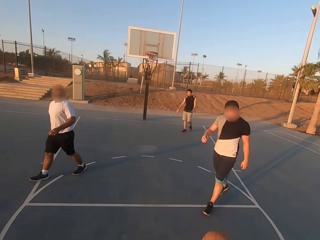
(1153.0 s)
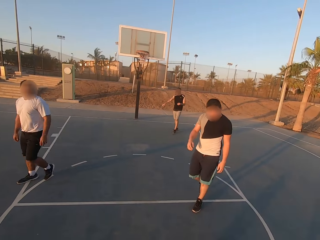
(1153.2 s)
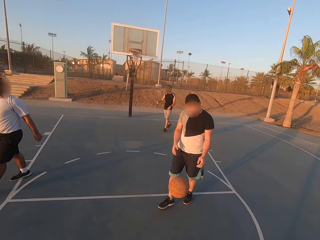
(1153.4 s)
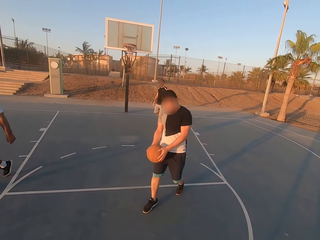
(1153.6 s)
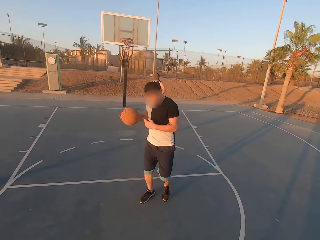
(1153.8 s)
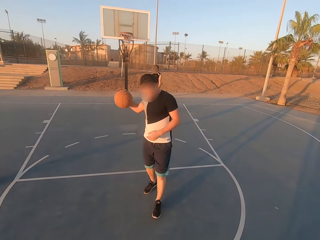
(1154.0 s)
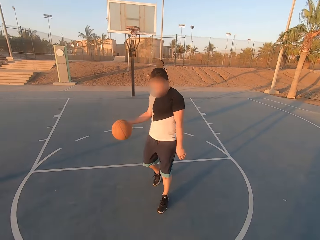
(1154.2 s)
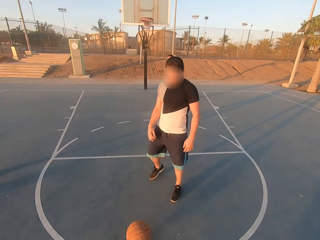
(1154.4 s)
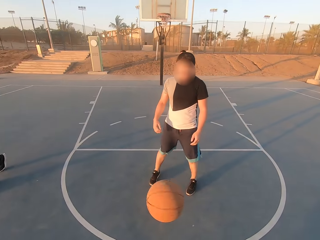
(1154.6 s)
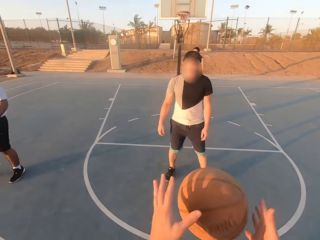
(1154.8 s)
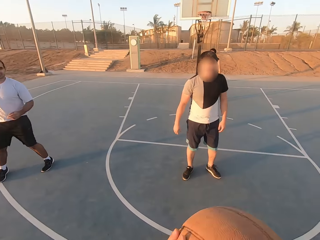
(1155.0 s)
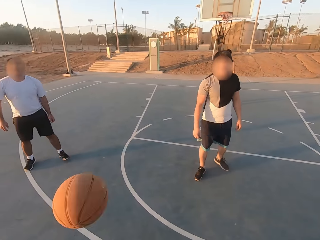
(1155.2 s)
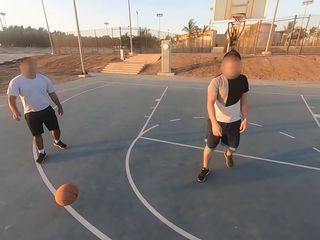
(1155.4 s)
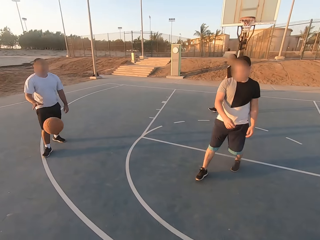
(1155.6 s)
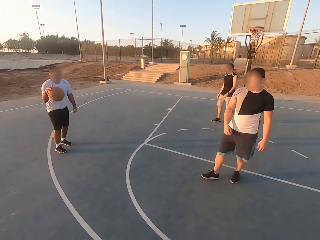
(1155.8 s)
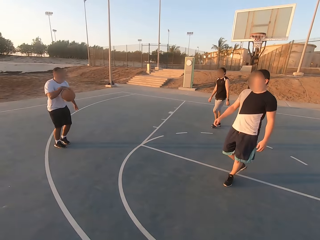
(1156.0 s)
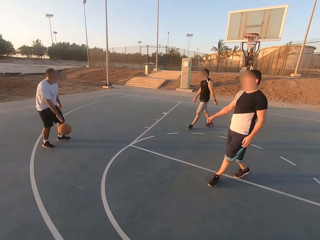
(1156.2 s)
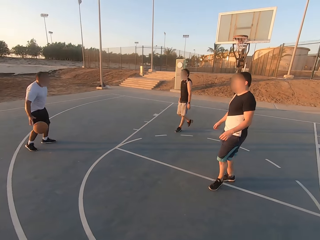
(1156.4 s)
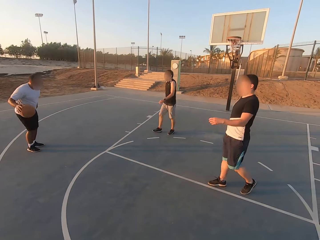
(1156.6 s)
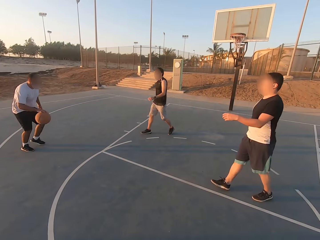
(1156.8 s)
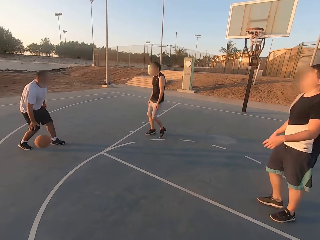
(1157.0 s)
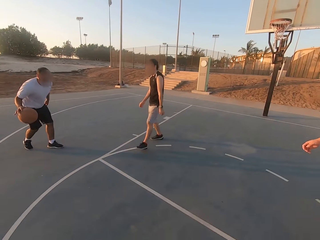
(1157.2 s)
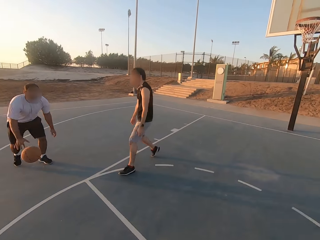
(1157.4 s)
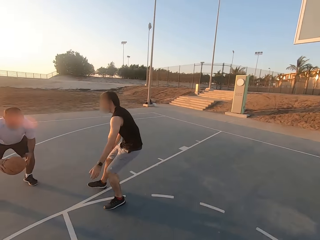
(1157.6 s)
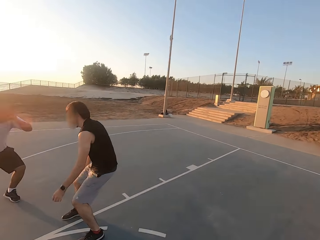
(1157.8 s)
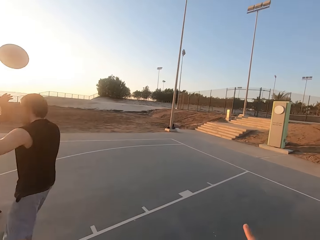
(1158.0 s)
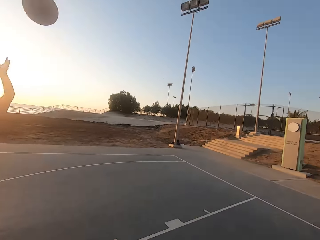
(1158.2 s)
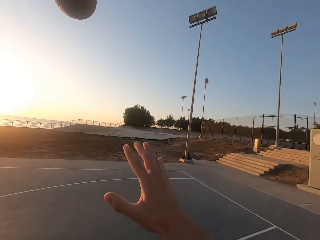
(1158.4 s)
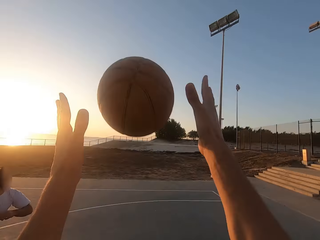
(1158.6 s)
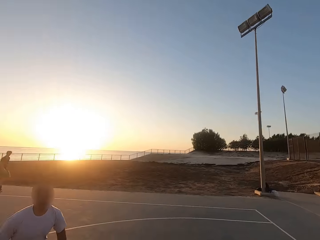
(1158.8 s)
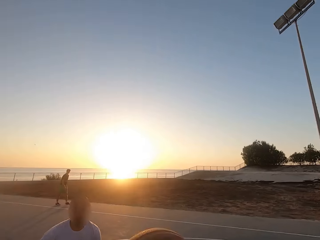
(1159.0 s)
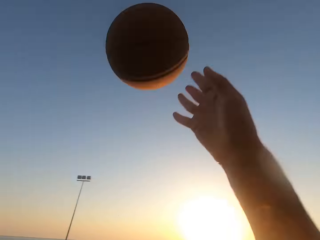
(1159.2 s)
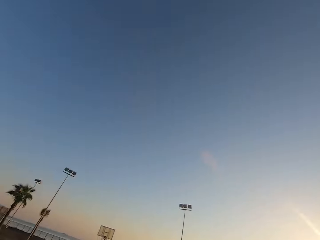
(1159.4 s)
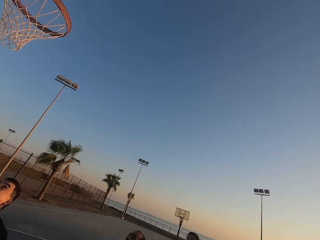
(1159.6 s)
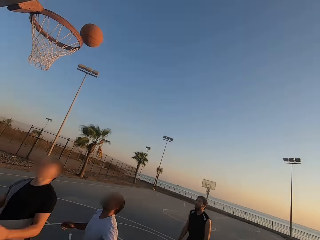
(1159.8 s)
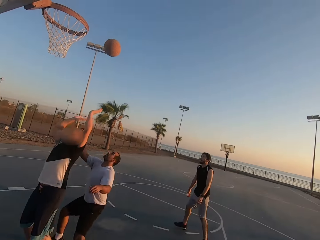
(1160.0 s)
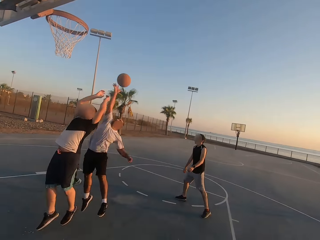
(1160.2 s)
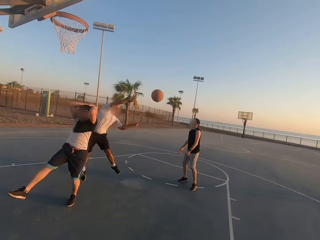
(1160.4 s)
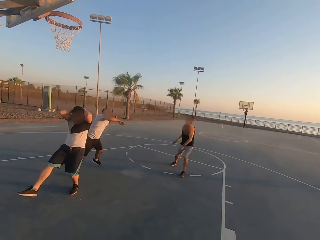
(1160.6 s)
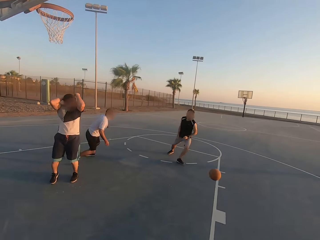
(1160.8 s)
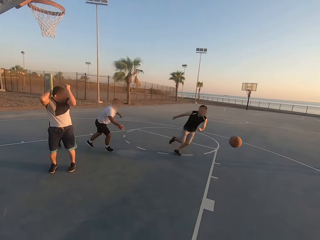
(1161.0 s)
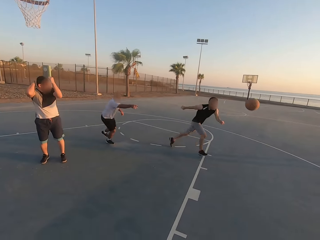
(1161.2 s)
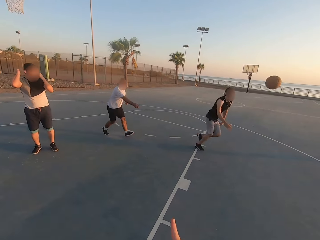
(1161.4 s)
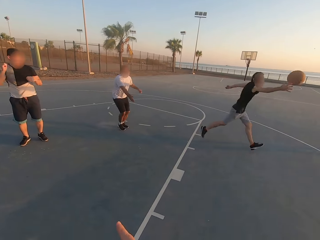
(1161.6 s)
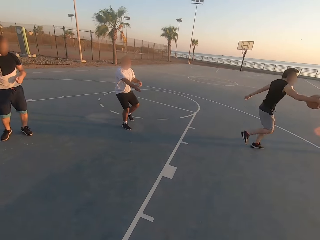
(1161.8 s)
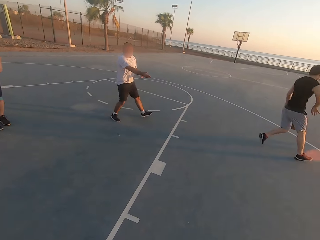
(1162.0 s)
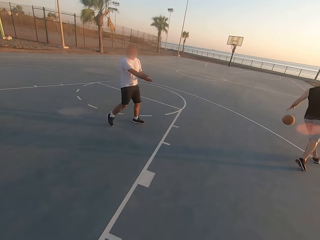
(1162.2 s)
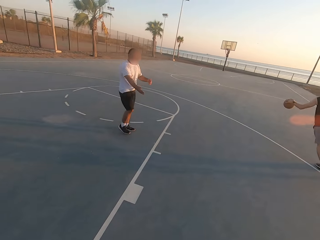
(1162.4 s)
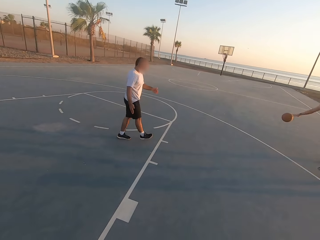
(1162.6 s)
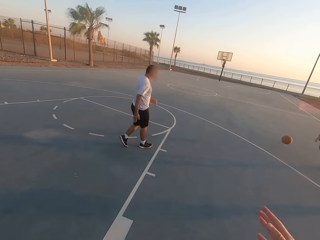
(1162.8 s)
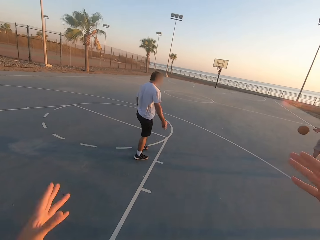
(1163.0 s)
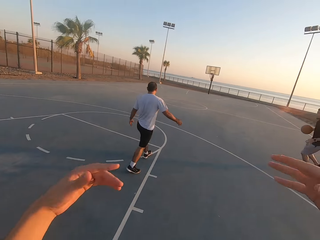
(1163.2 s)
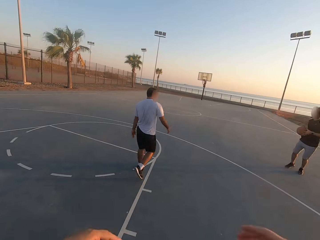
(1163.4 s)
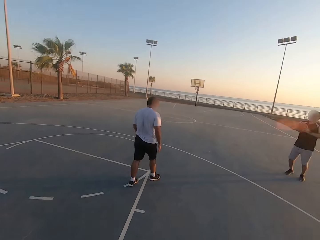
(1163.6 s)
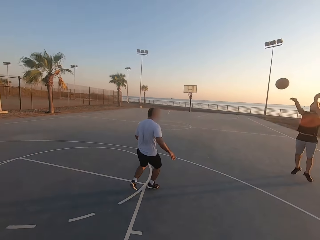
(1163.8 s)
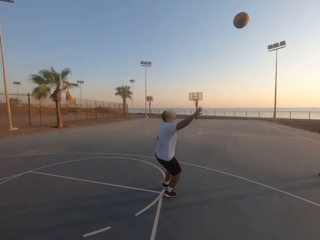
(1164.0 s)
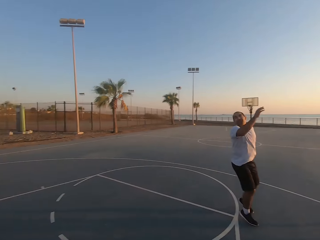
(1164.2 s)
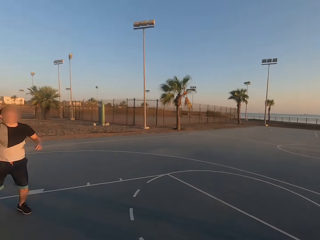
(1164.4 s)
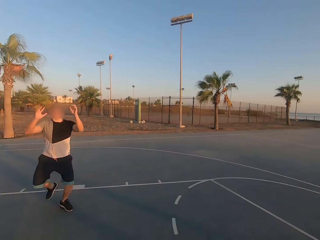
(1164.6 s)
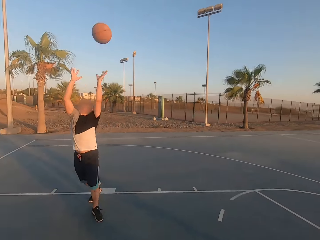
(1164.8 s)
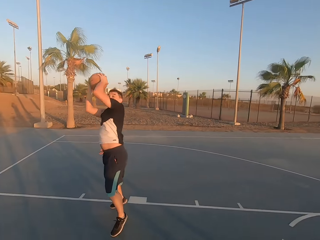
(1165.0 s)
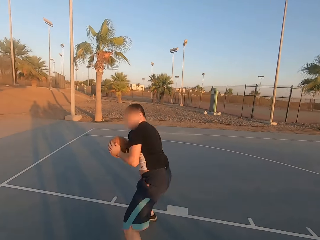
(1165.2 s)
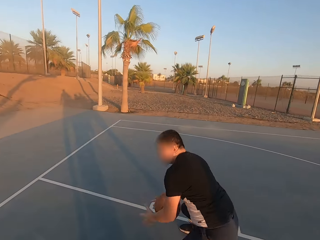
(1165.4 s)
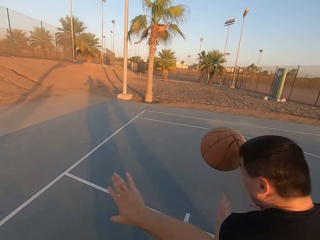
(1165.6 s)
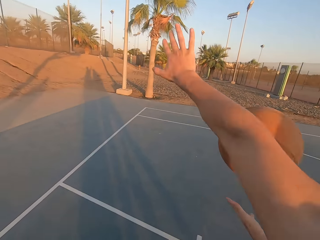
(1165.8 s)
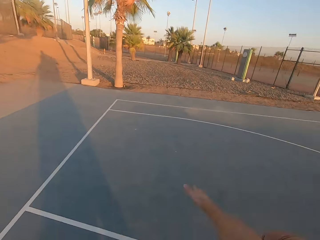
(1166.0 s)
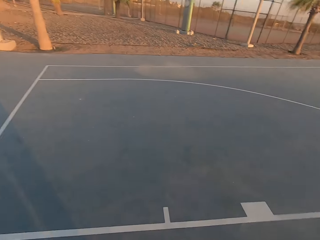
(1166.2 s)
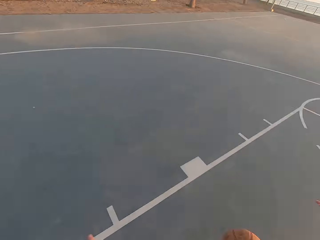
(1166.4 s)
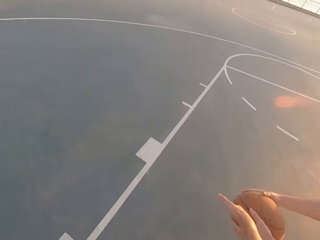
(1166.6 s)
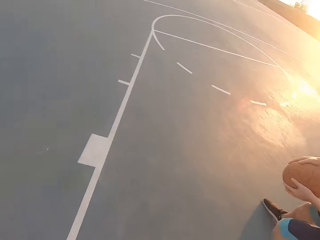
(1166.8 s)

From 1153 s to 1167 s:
The camera wearer throws the ball to a man. The man picks up the ball. The man throws the ball to the camera wearer. The camera wearer picks up the ball. They throw the ball to another man. The other man picks up the ball and dribbles the ball. A third man shields. The second man throws the ball in the hoop. The second man throws the ball to the camera wearer. The camera wearer picks up the ball. They throw the ball in the hoop. The second man taps the ball. The third man dribbles the ball. The third man throws to the first man. The first man picks up the ball and dribbles the ball. The camera wearer shields.

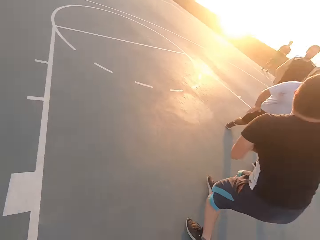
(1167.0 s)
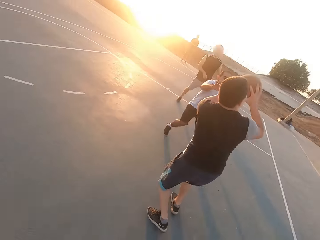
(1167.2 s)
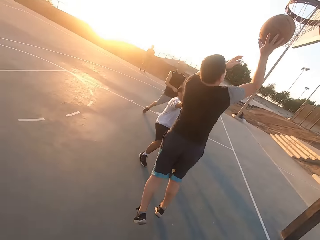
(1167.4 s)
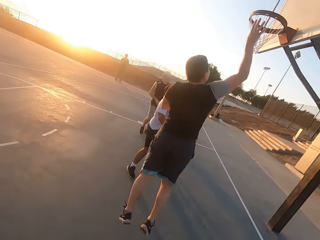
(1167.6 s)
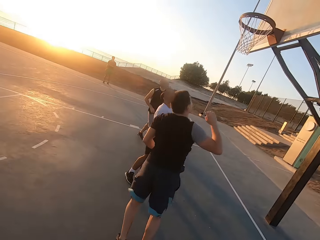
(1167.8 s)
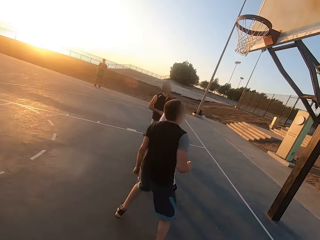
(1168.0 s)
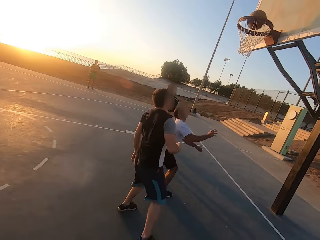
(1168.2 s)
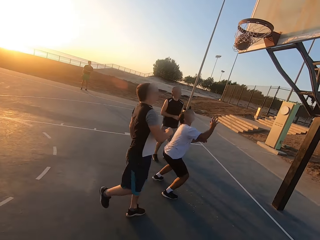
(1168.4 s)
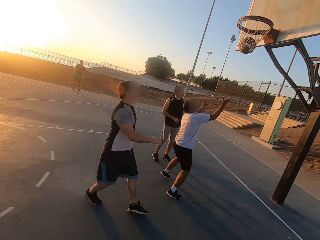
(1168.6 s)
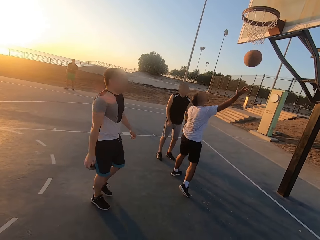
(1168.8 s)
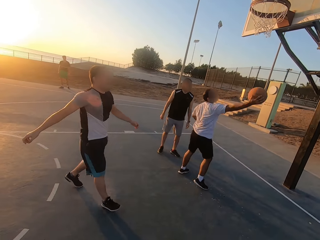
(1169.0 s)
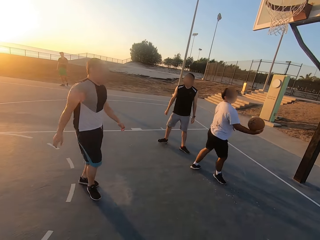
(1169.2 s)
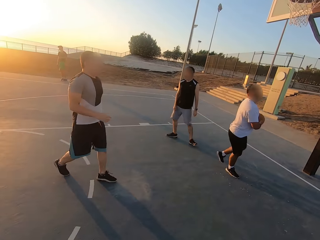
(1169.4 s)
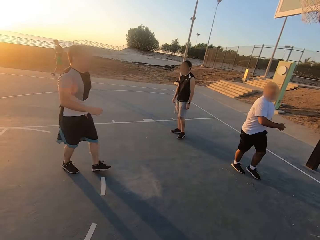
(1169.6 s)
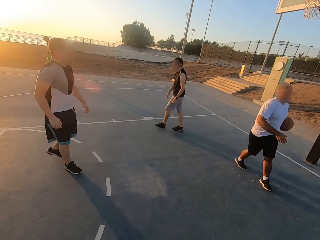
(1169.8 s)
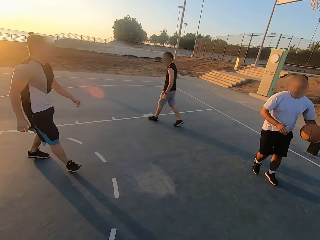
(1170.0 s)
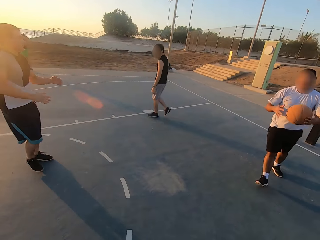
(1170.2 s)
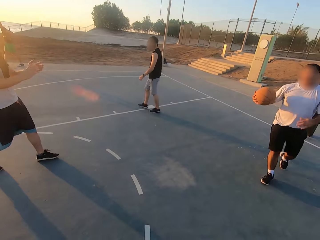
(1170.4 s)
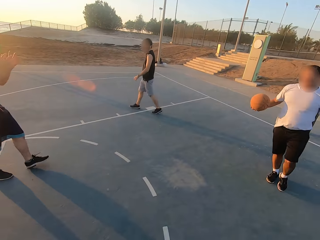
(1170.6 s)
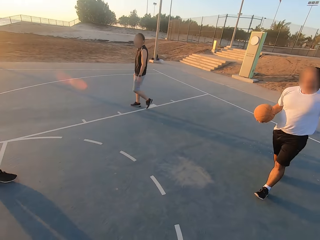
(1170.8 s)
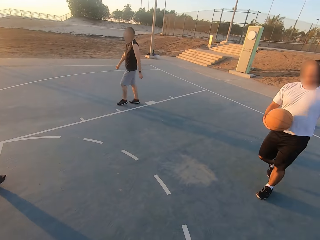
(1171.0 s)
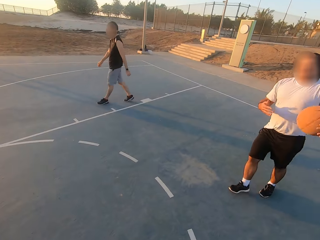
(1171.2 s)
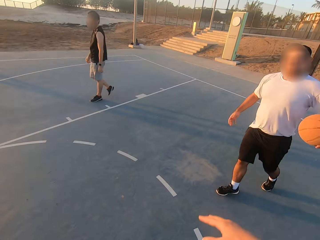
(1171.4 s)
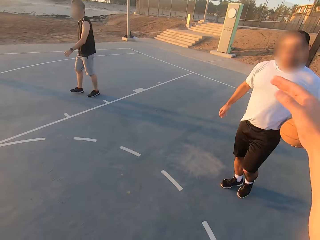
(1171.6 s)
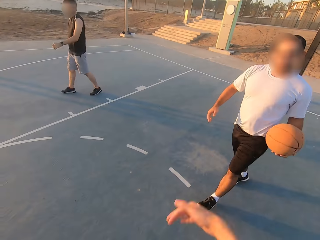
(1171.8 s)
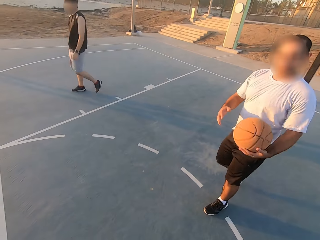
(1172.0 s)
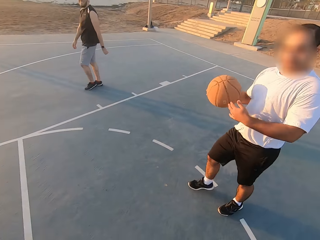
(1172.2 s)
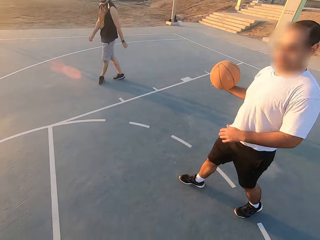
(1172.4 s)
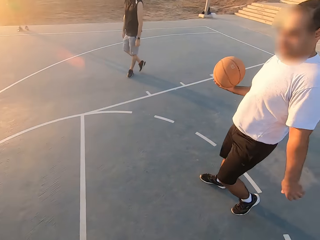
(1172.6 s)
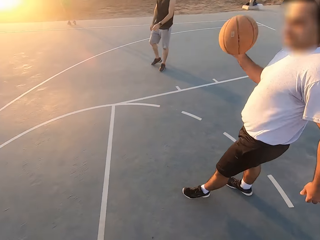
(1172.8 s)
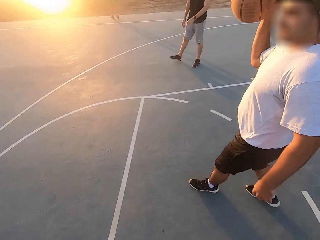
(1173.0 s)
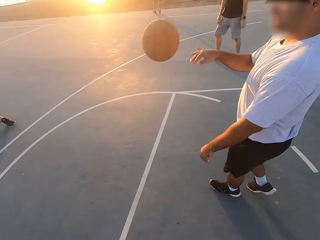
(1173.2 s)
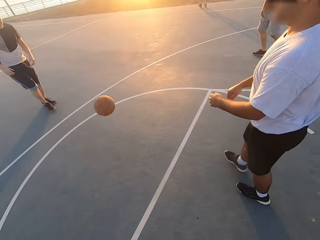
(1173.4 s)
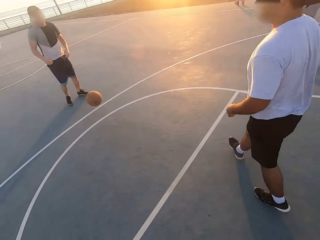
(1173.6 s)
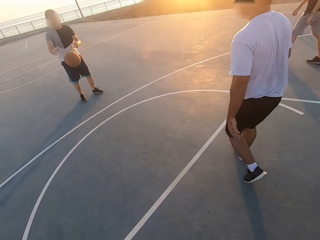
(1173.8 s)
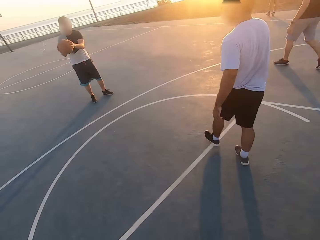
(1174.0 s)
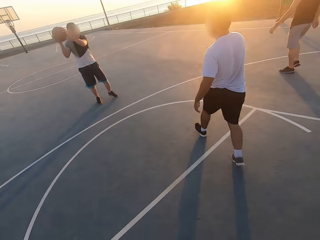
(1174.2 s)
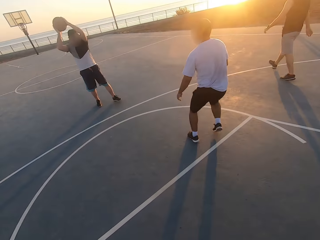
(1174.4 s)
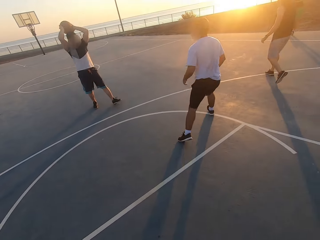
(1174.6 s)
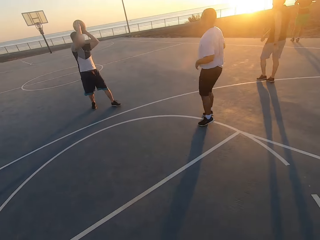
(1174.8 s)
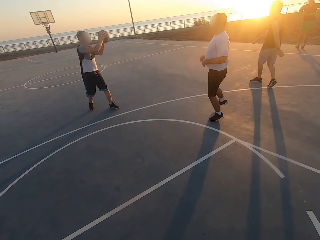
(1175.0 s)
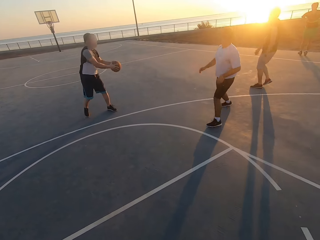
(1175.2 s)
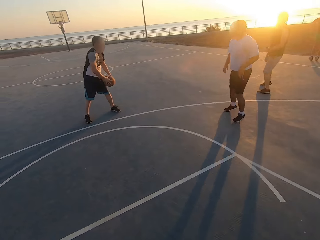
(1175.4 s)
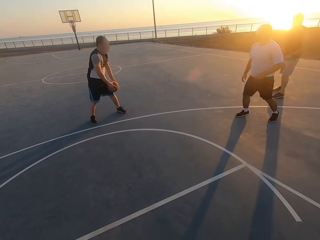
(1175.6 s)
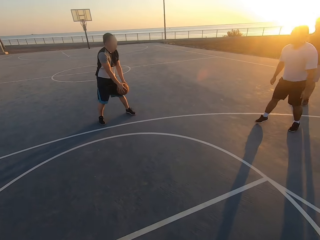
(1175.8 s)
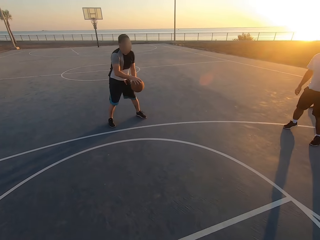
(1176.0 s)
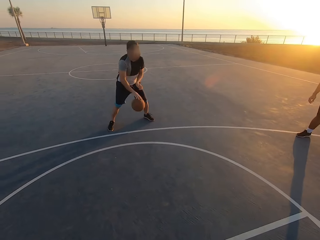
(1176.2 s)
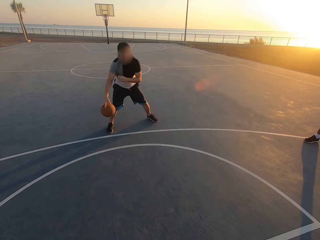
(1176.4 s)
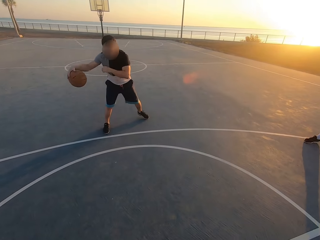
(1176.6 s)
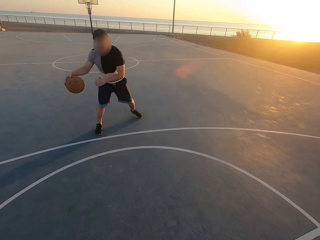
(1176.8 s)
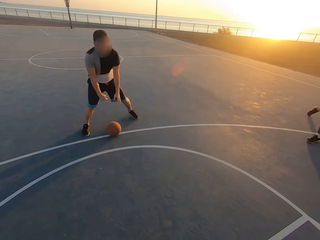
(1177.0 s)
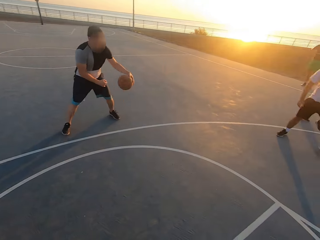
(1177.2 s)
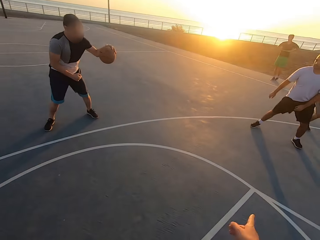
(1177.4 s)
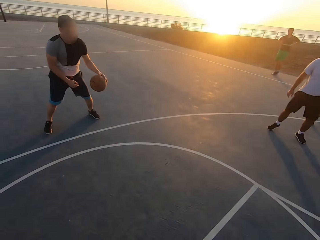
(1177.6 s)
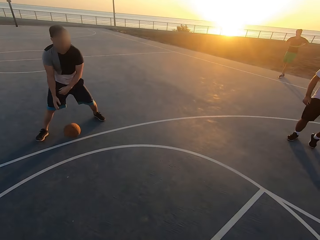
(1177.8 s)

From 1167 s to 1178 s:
A man throws the ball in the hoop. The man makes a score. Another man picks up the ball. The other man holds the ball. The other man throws the ball to the first man. The first man picks up the ball and dribbles the ball.
